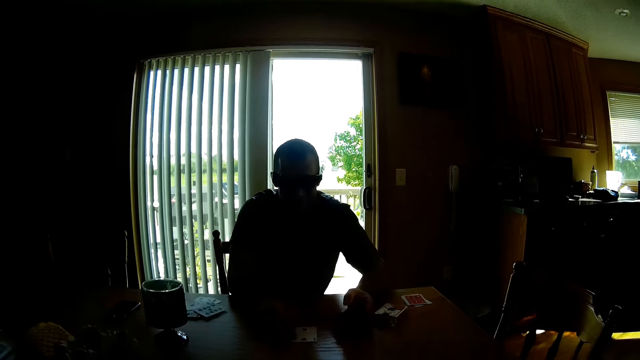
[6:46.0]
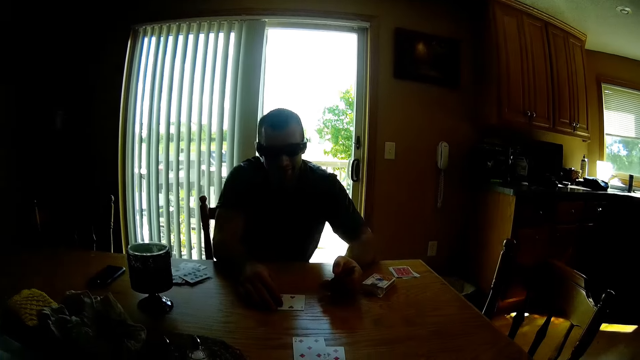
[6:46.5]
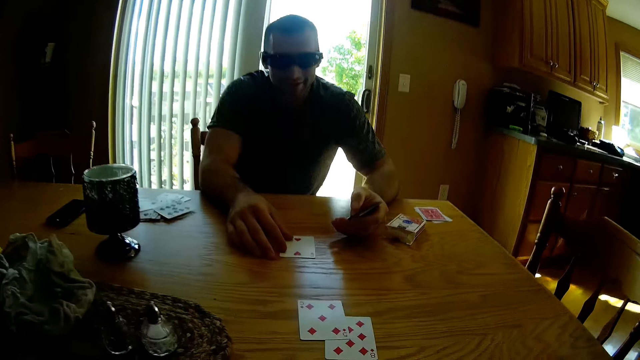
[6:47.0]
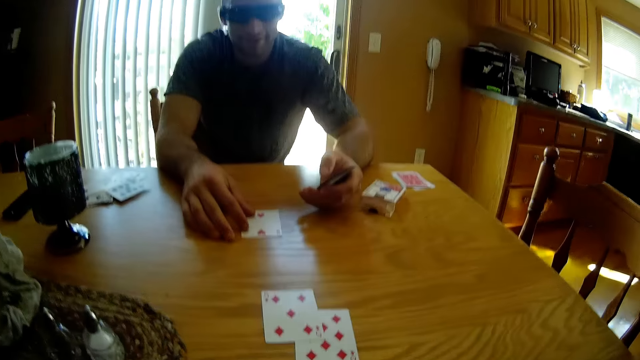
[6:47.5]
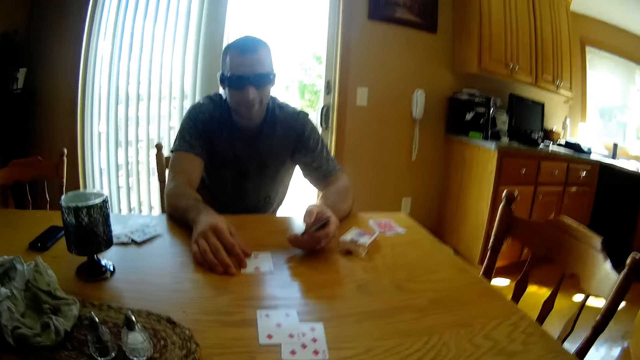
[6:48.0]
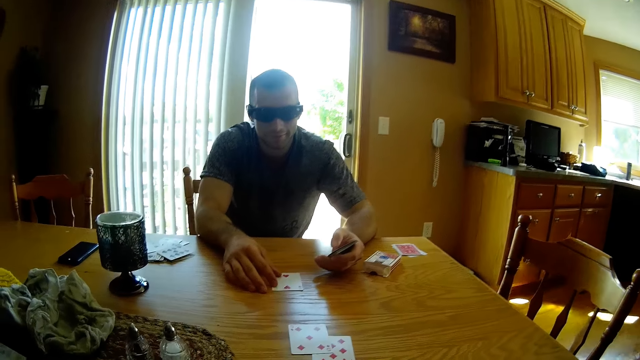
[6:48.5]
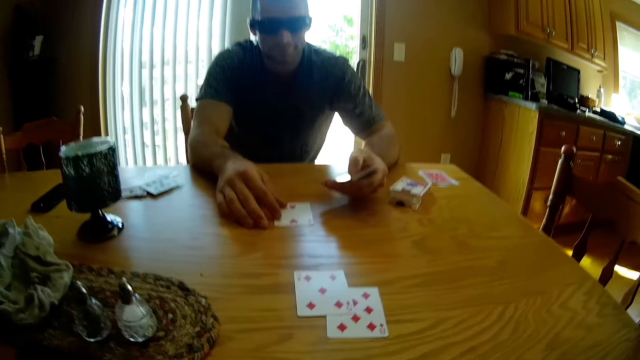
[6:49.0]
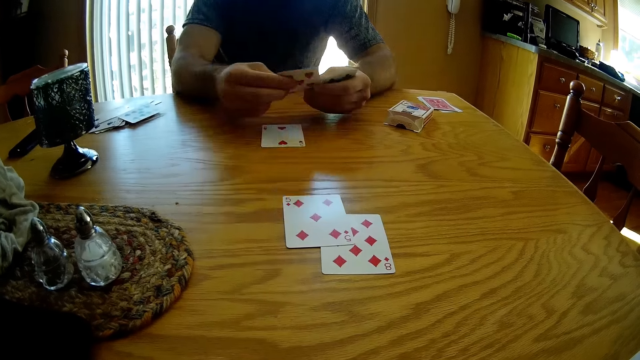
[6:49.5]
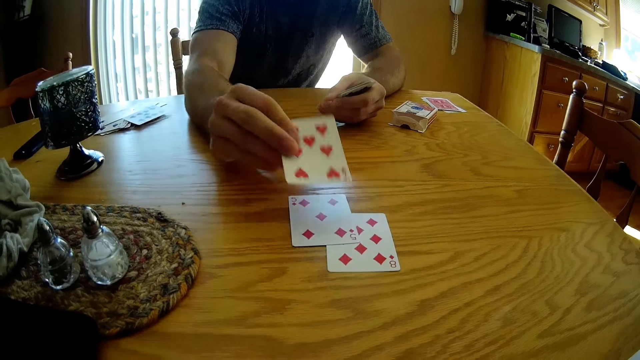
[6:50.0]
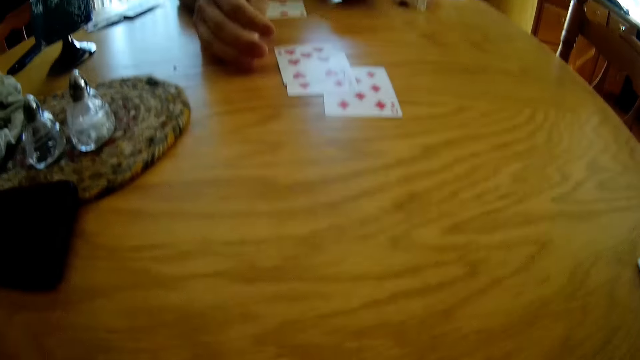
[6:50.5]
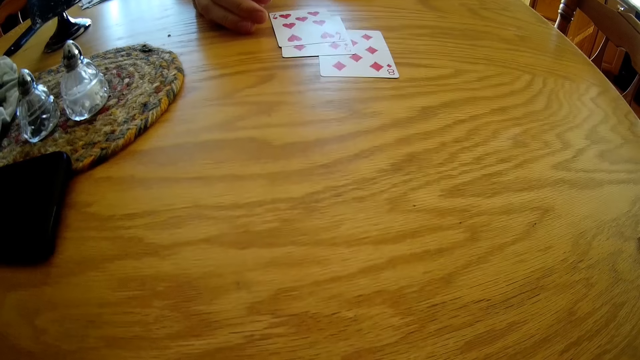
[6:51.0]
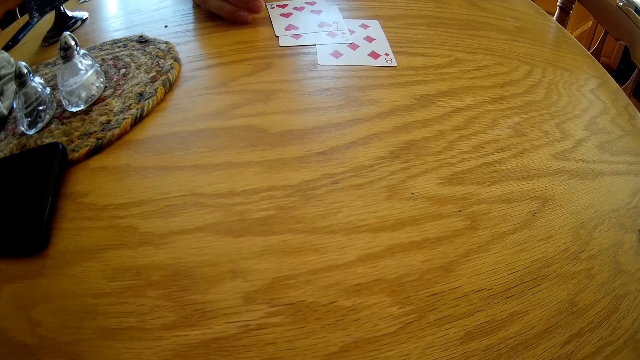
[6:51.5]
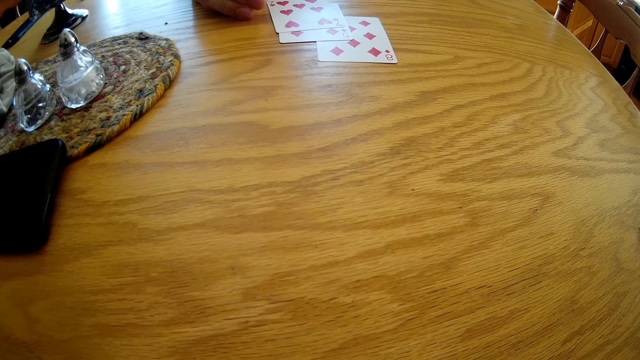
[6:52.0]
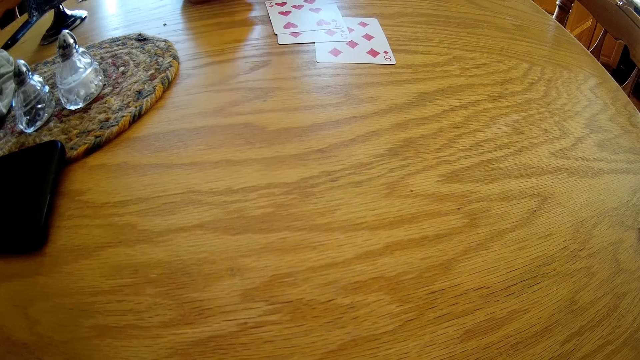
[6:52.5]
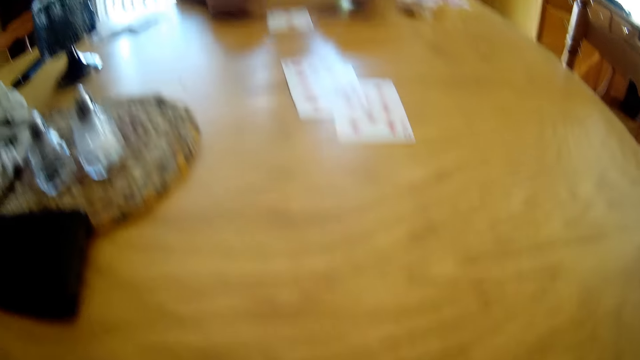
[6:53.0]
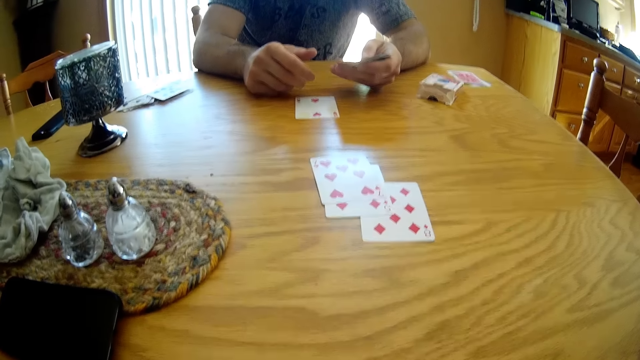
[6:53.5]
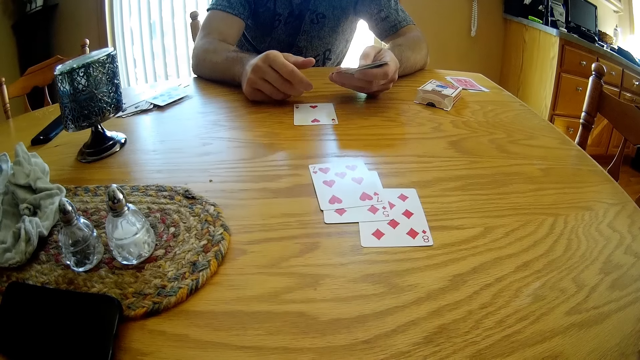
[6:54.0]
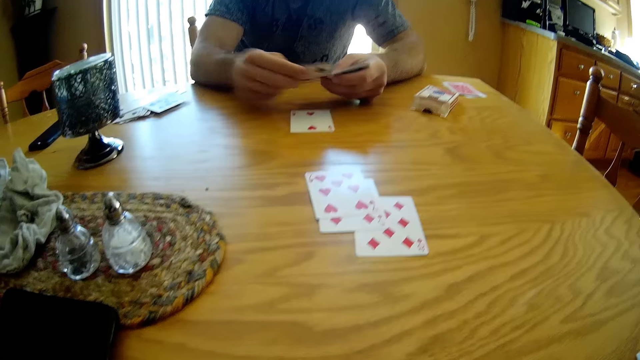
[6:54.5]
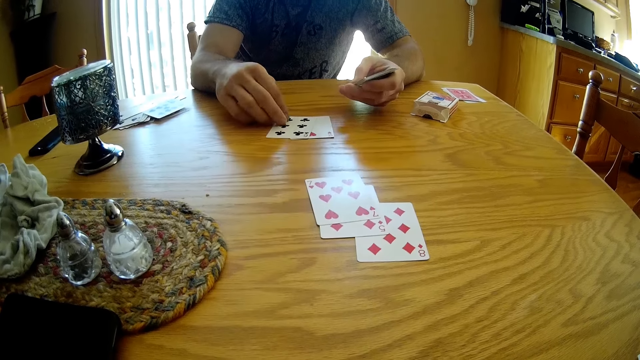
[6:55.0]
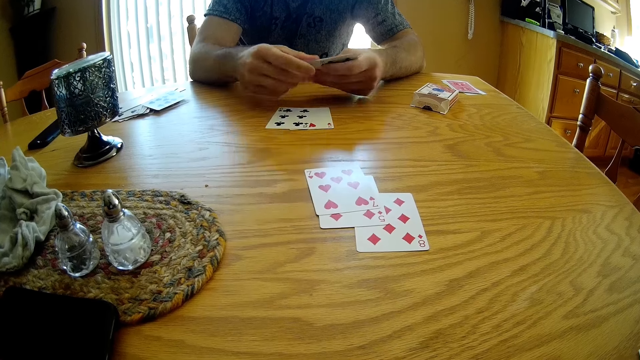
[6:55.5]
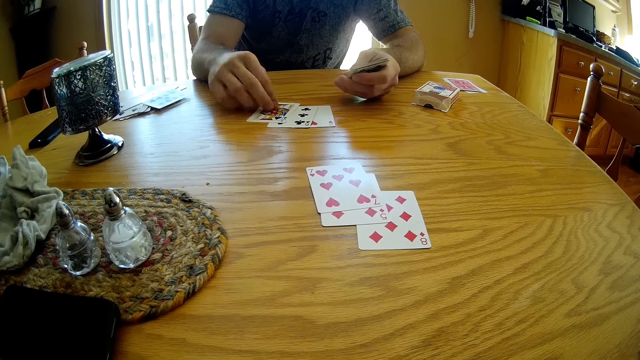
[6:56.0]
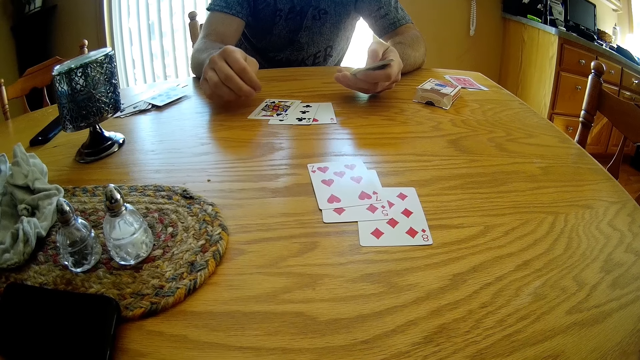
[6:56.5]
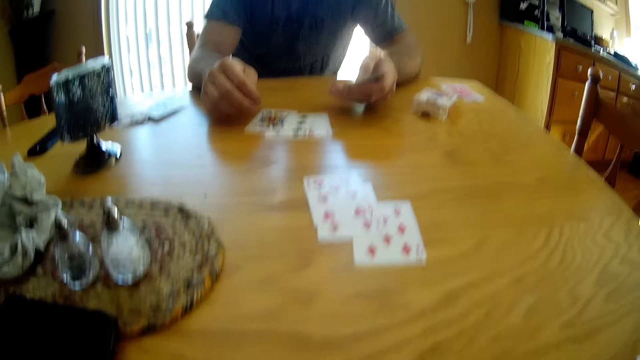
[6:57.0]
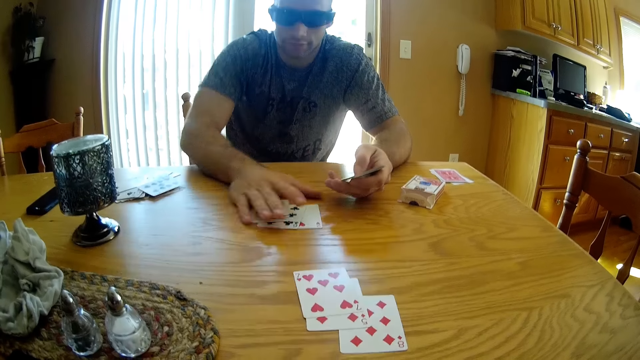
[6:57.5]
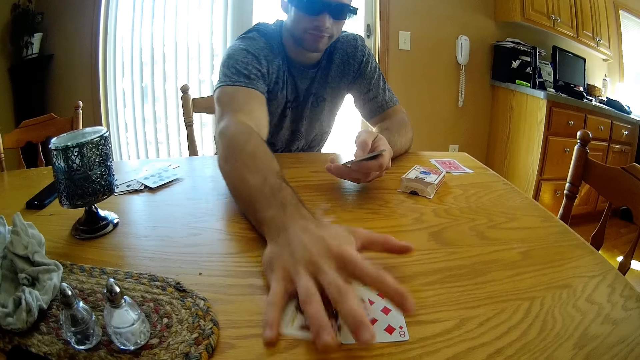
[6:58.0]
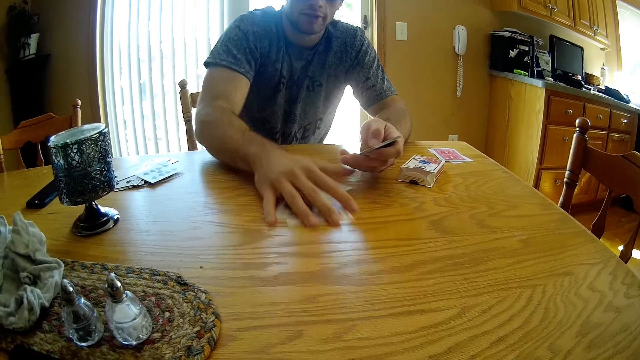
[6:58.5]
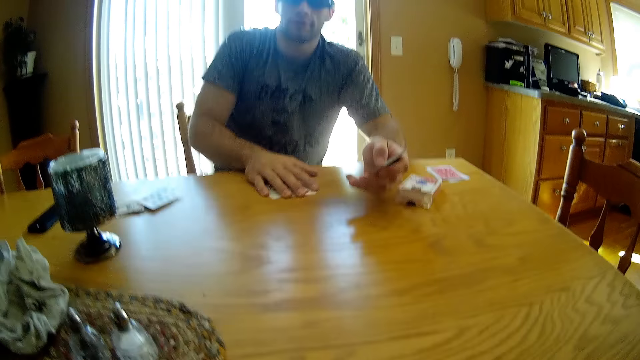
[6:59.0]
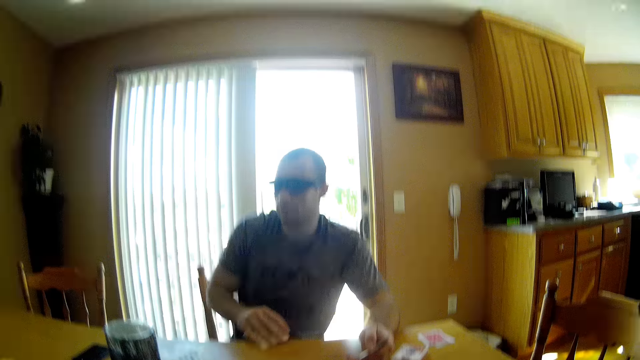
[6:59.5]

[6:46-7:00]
The man takes the card and places the card on the table. The camera wearer looks at the cards on the table. The man takes the card, places the card on the table, takes the card and drops the card. He collects the cards and moves the cards on the table.

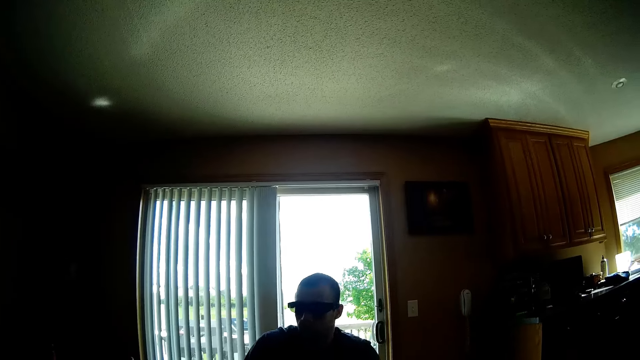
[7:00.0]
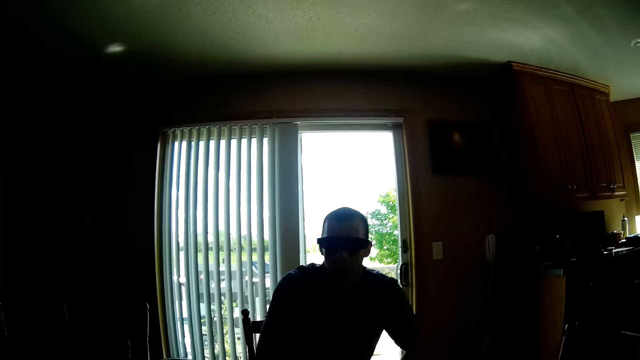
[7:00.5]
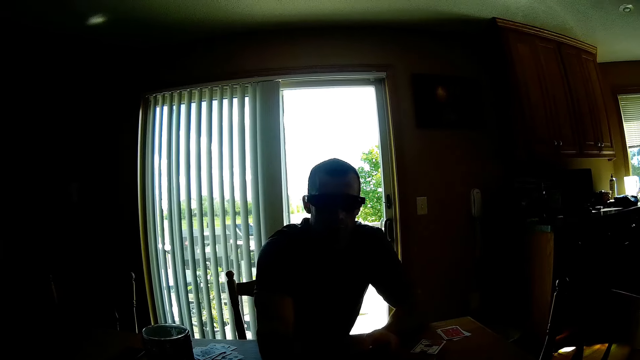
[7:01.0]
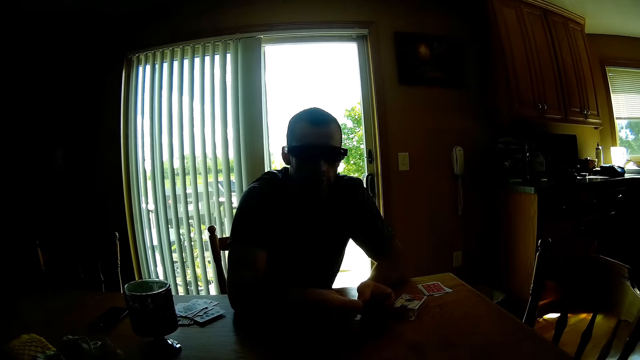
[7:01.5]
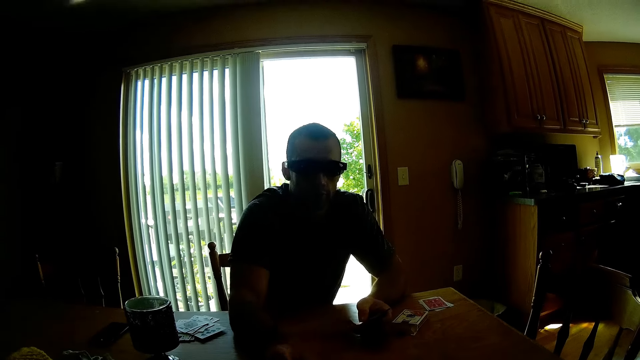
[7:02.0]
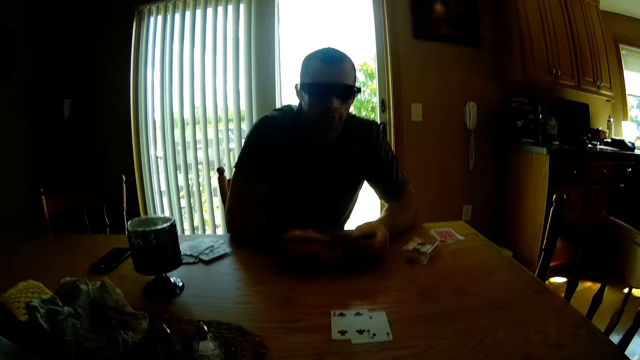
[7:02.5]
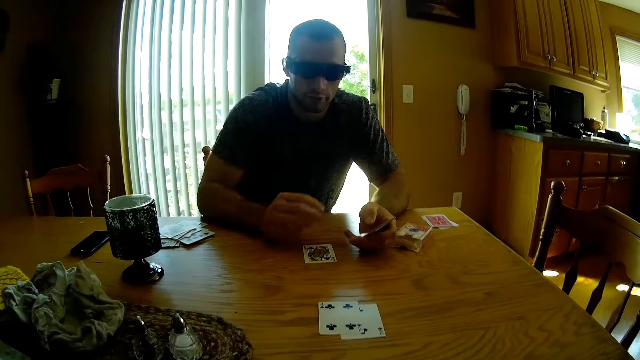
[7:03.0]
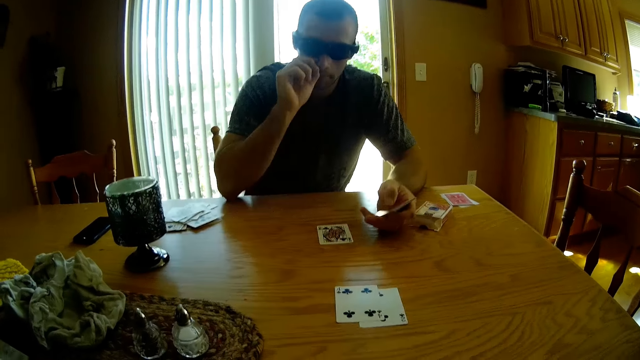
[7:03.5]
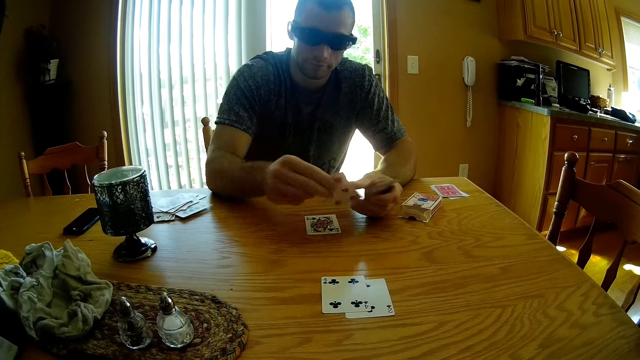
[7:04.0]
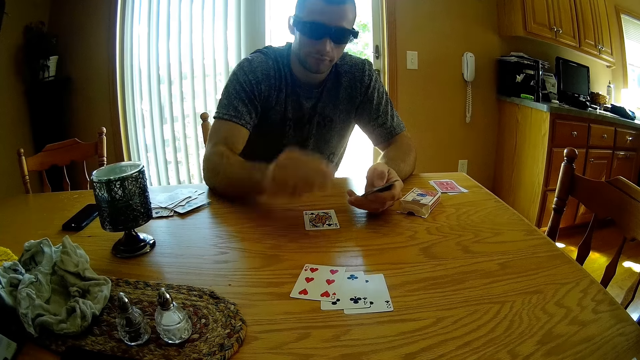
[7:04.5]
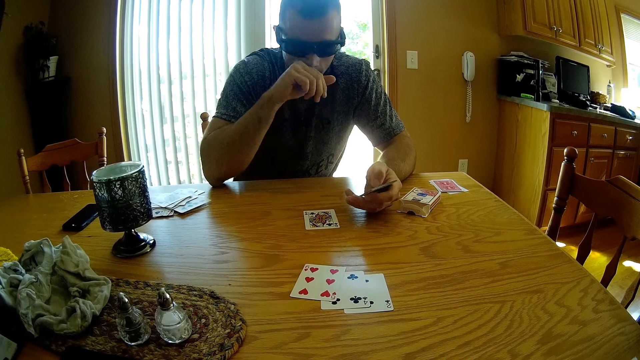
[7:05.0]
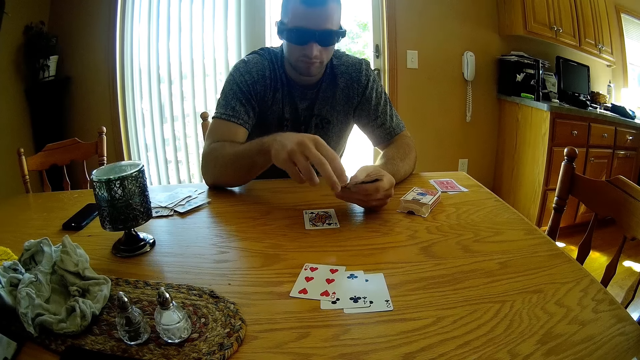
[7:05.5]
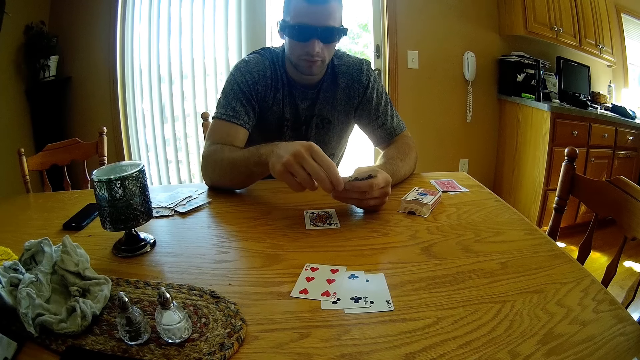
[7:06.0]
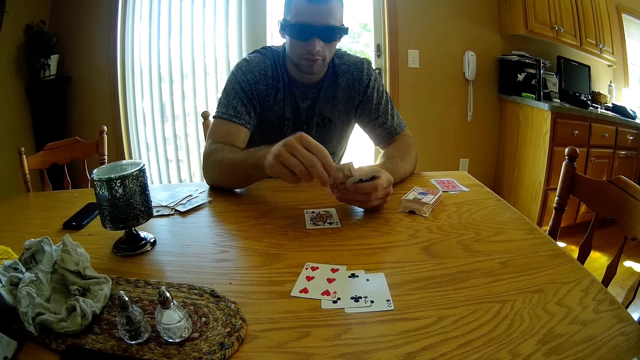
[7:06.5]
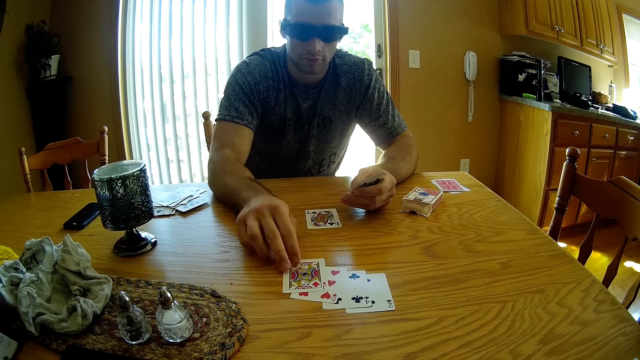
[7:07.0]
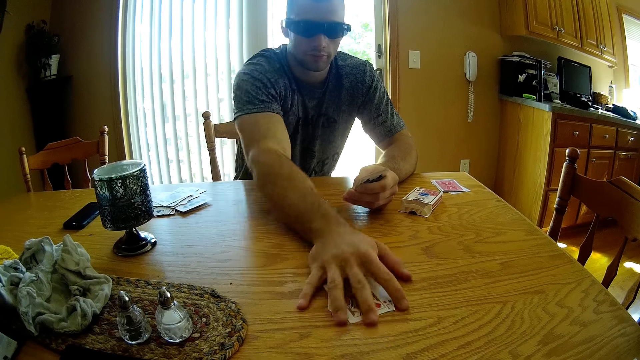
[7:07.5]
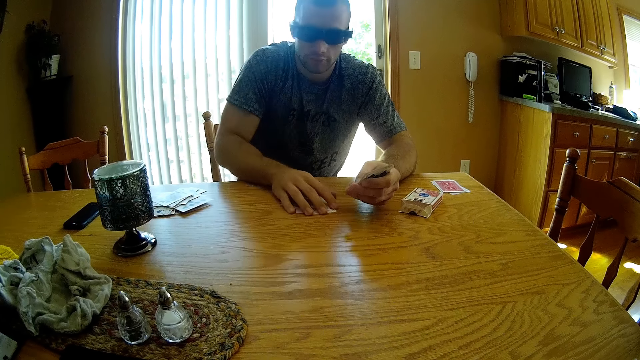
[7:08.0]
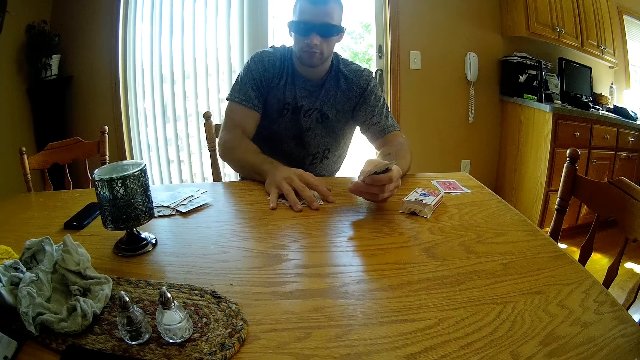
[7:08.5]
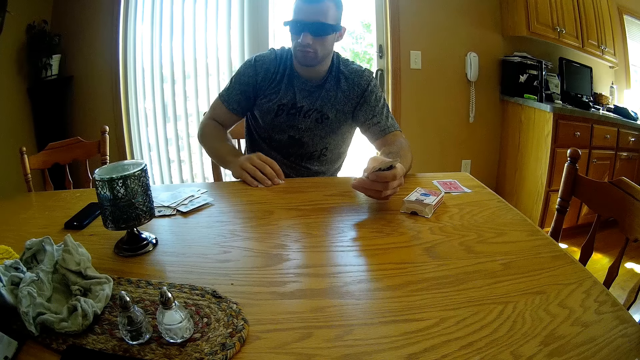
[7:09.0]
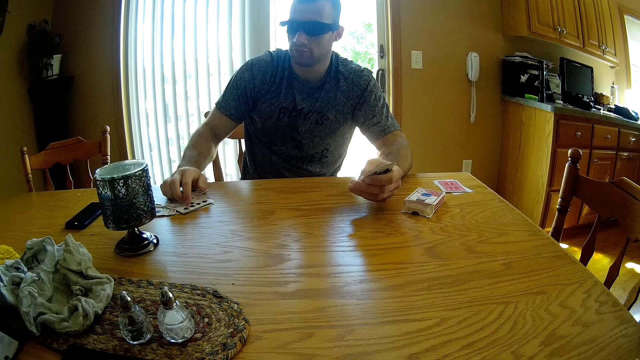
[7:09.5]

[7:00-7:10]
The camera wearer interacts with the man. The man takes the card, drops the card, takes the card and places the card on the table. He touches his face, takes the card, drops the card, touches his face, holds the card and drops the card. The camera wearer interacts with the man. The man collects the cards, moves the cards on the table, collects the cards and drops the cards.
